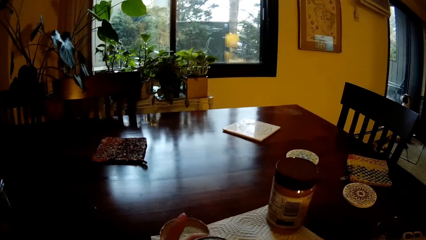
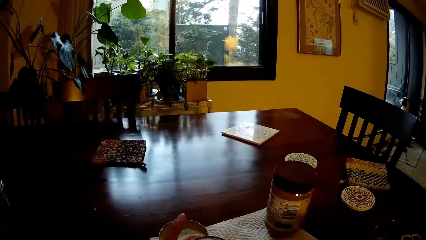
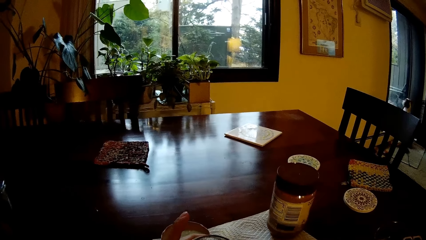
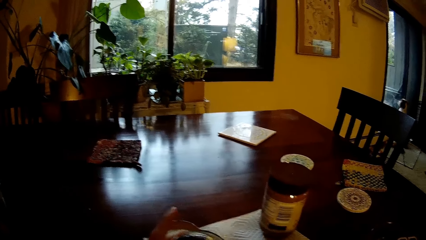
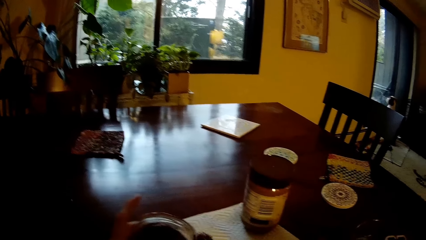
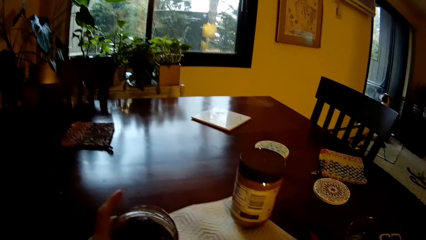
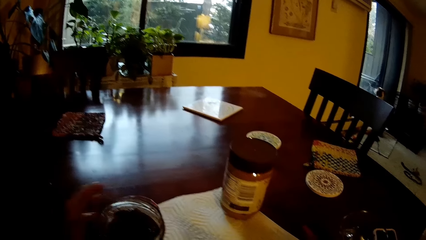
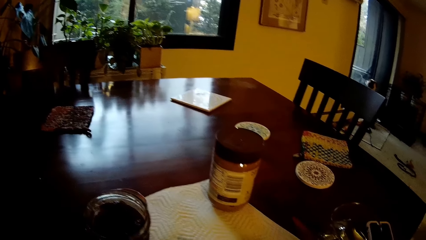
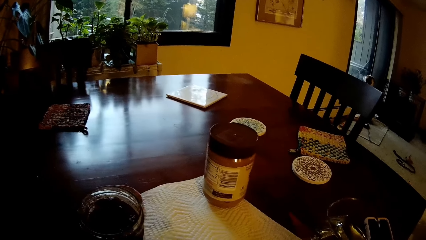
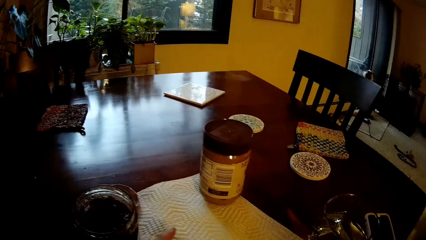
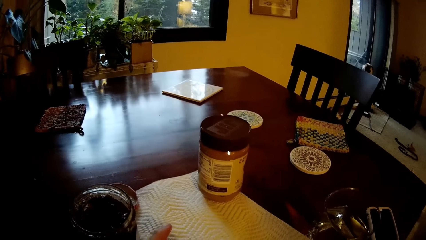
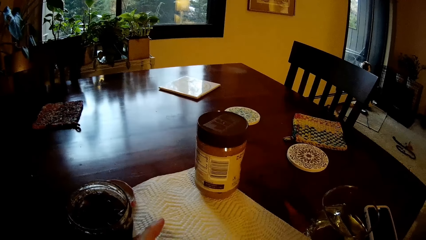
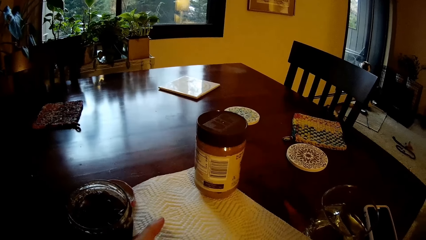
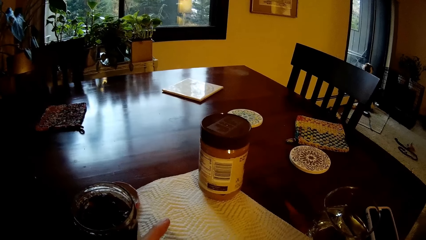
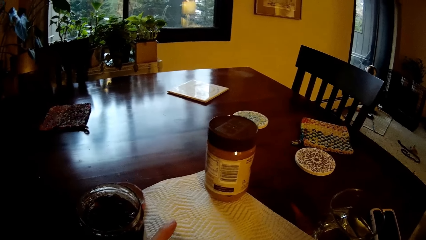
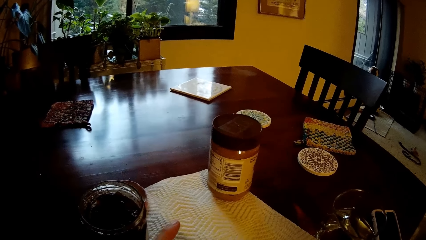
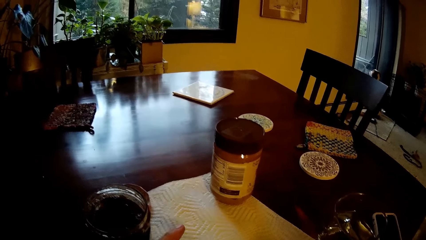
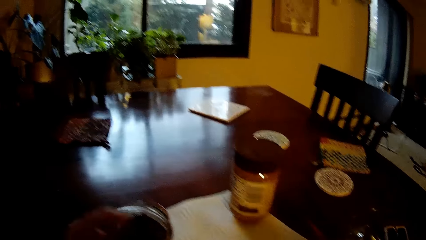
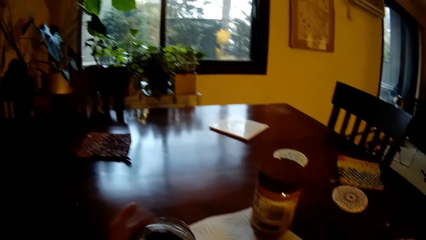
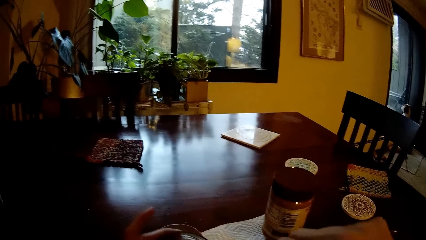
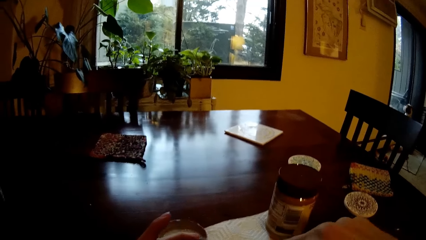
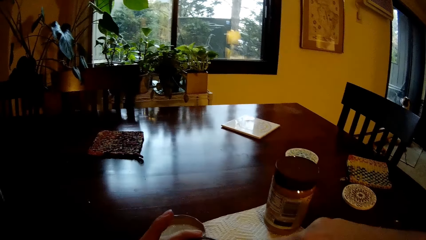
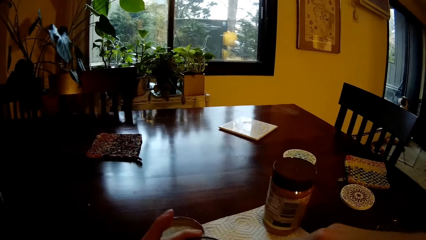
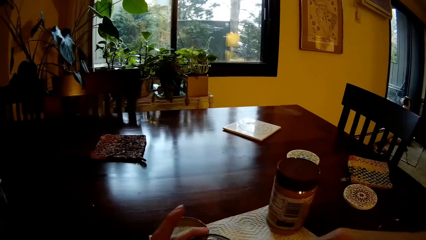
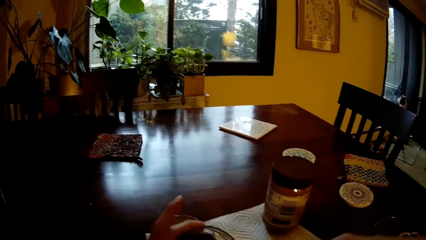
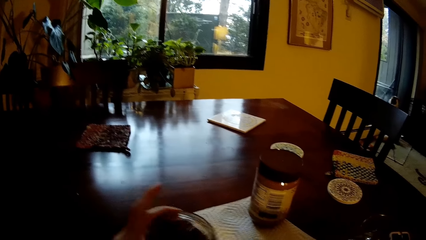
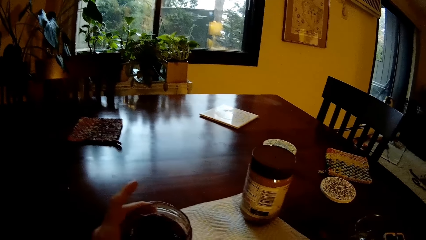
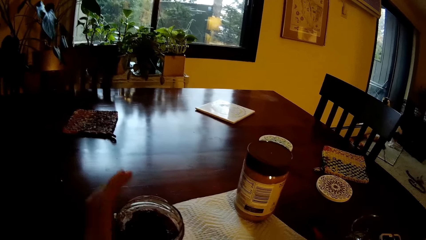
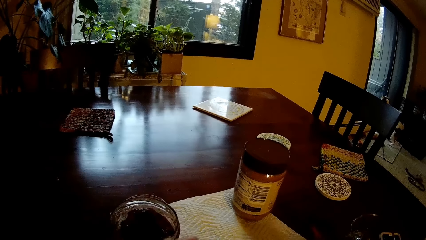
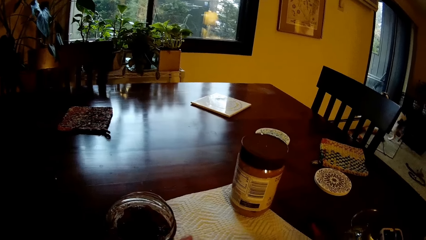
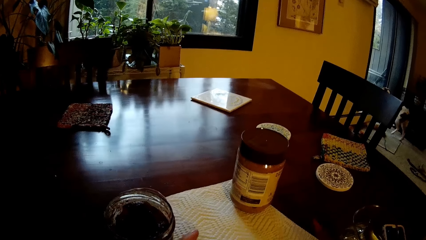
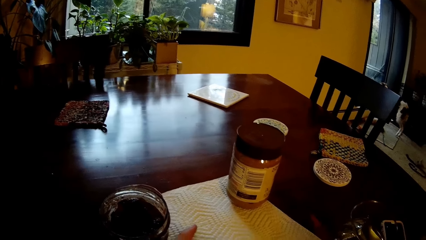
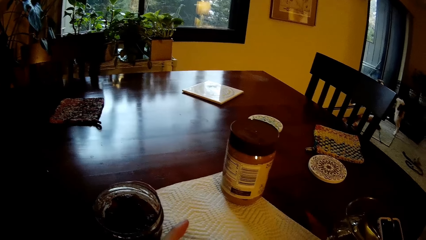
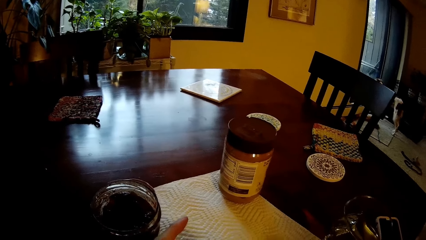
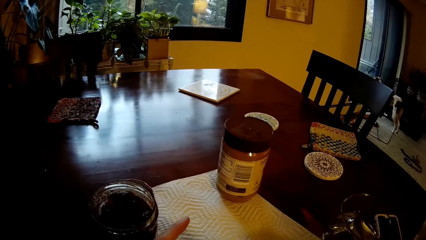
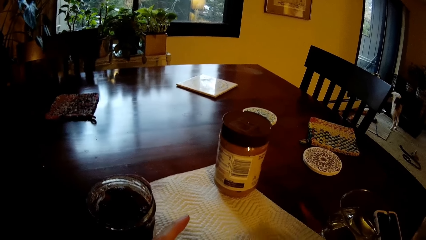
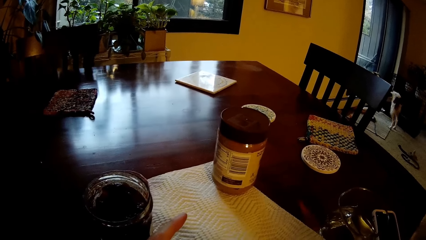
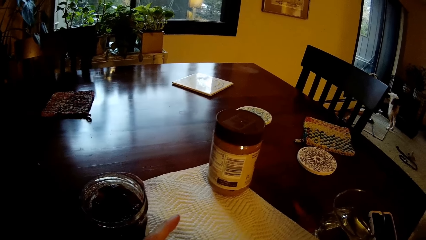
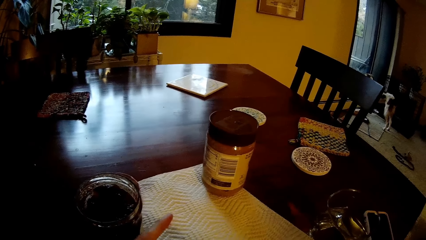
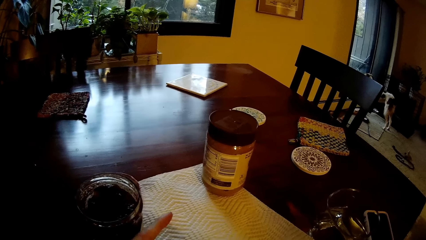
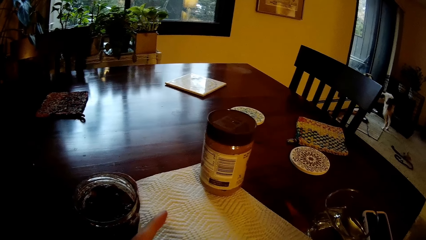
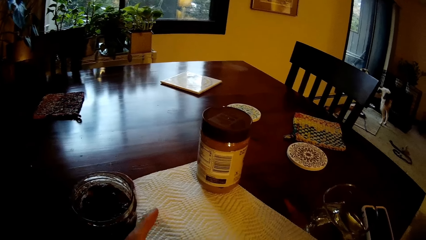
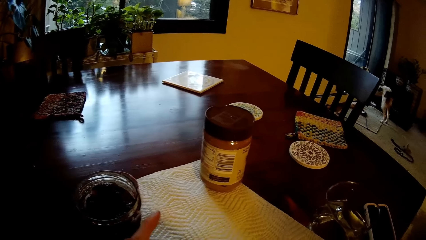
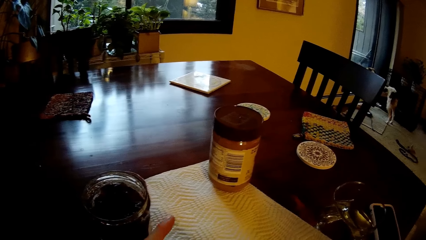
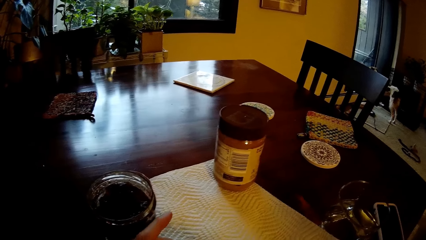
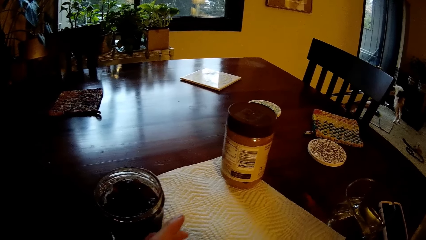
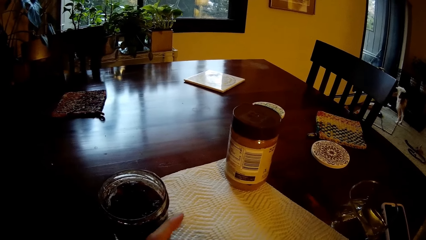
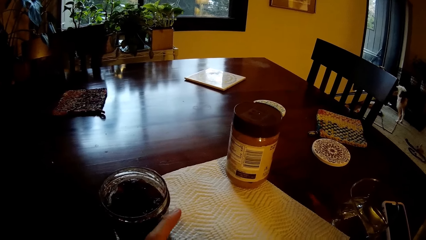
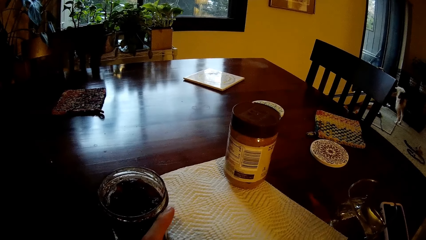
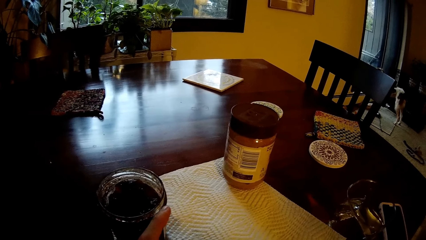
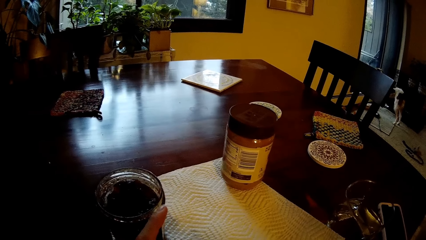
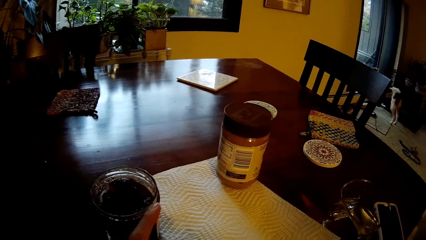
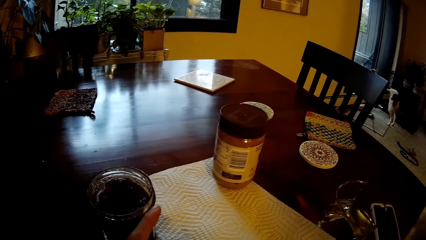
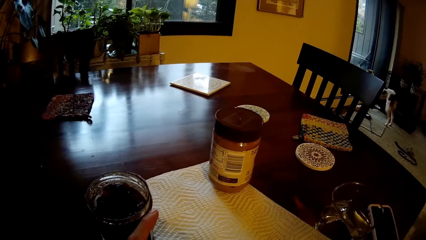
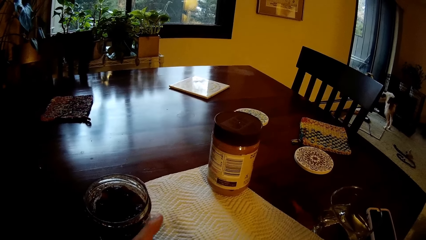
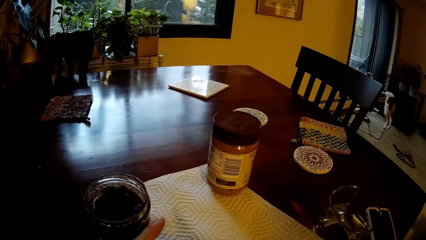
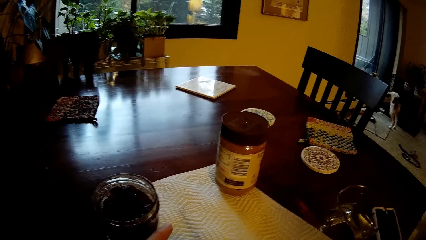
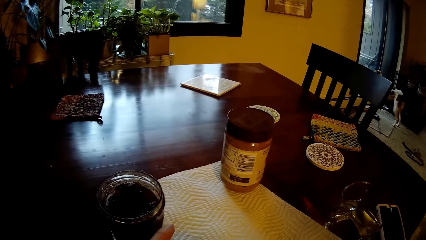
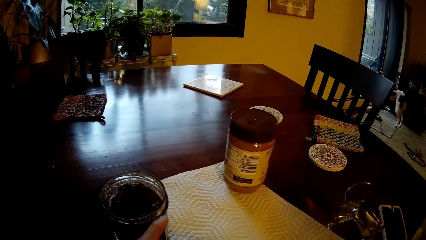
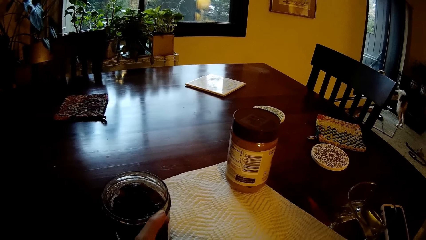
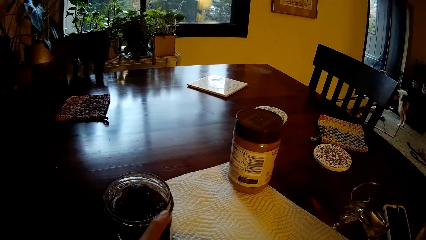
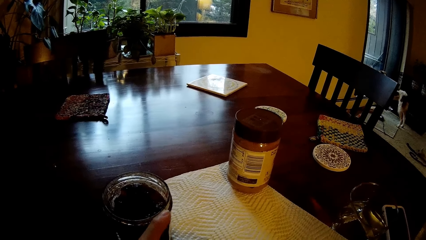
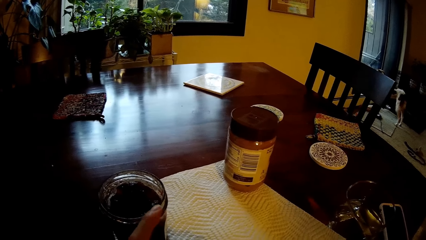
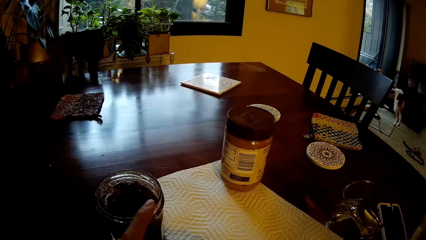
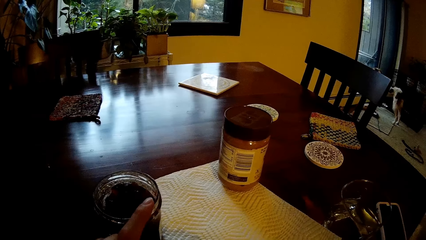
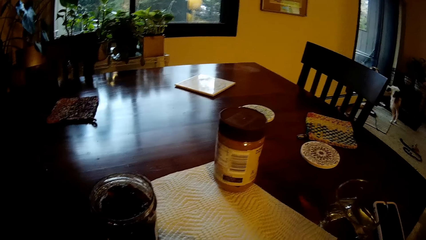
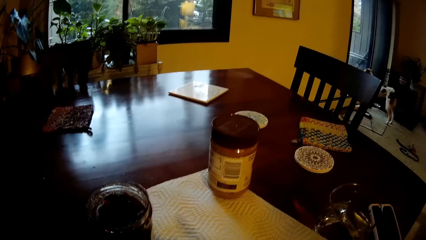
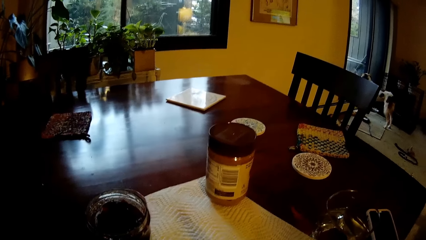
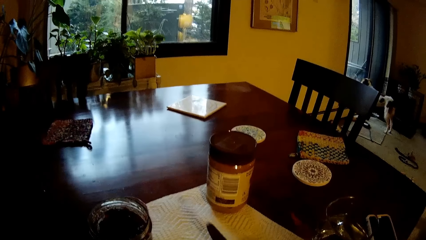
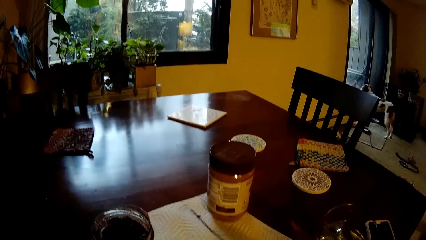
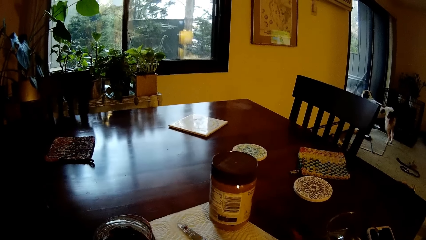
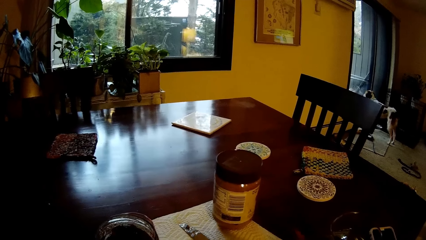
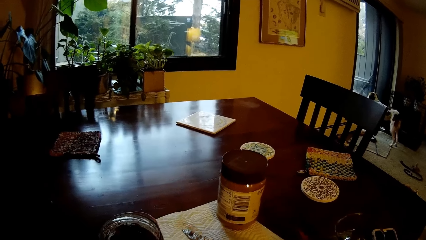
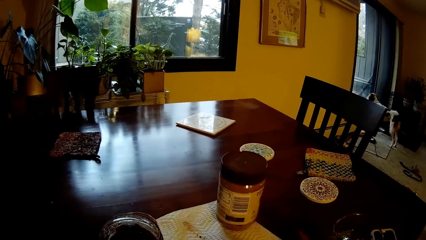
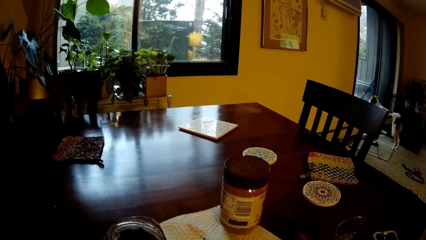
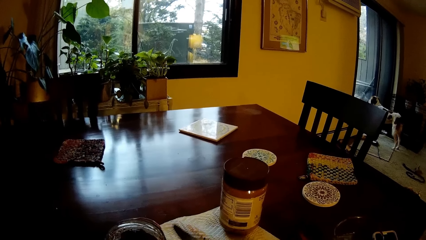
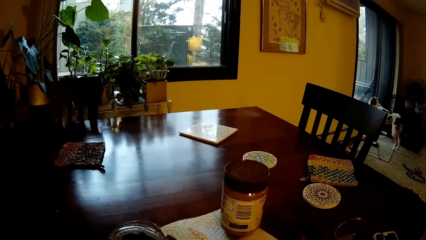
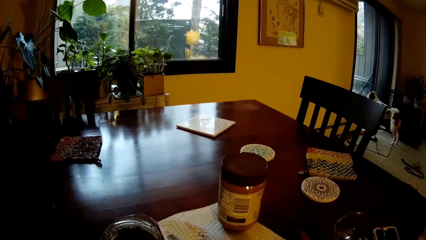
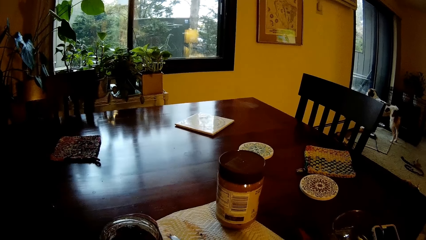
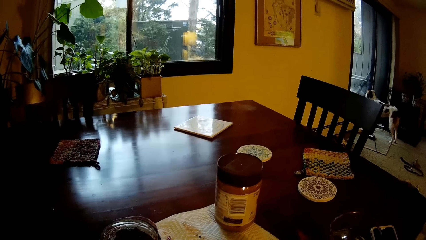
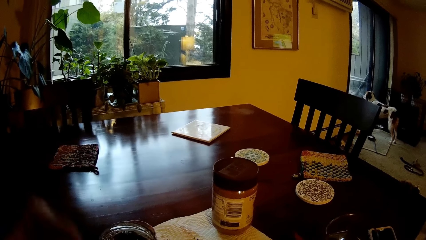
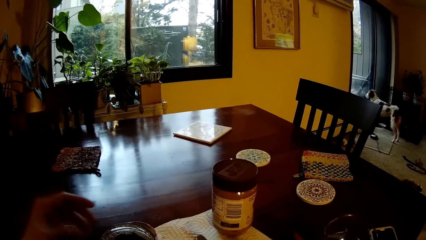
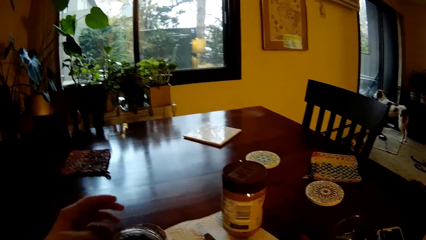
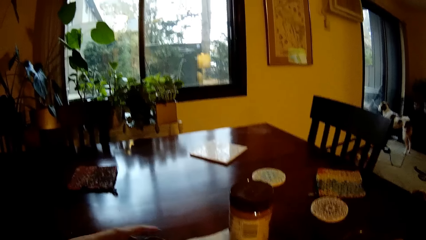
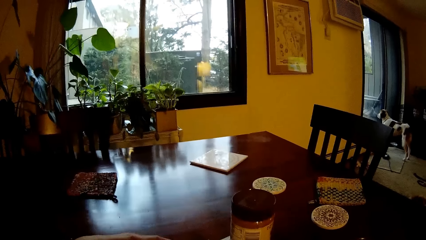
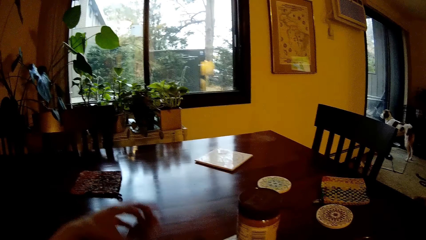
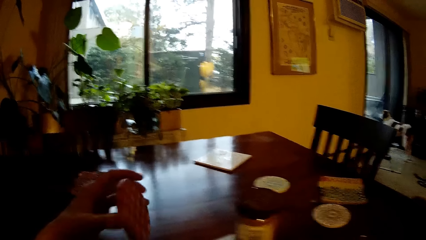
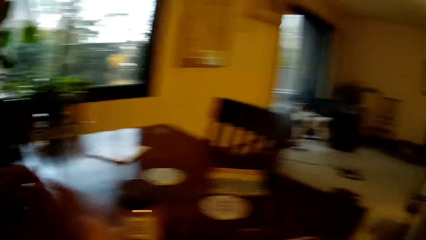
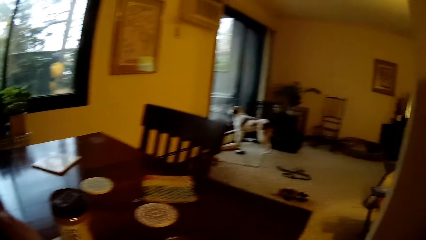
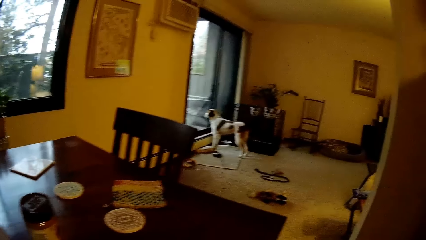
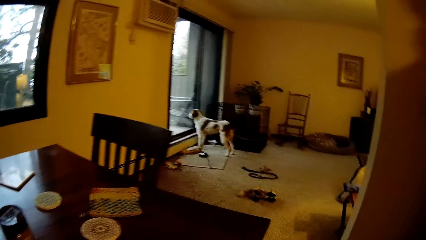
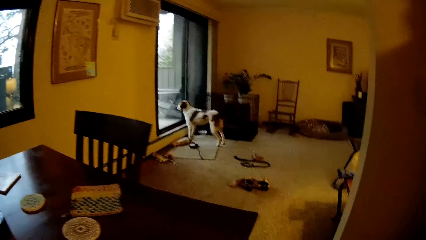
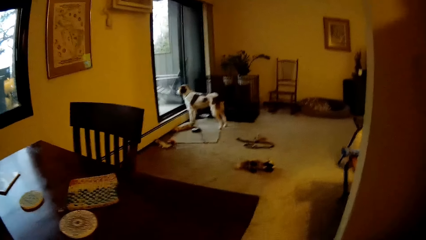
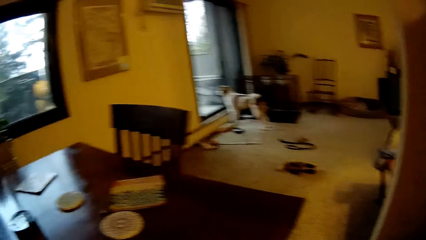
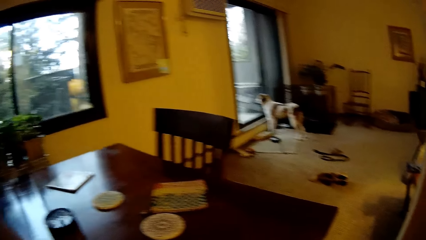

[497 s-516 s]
The camera wearer takes jam out of the jar of jam with the knife on his right hand. He moves a can on the table. He takes jam out of the jar of jam with the knife on his right hand again. He smears jam on the bread. He wipes the knife on the kitchen paper towel with his right hand. He puts down the knife on the table. He picks up the cover of the jar of jam from the kitchen paper towel with his left hand. He holds a tin on the table.
